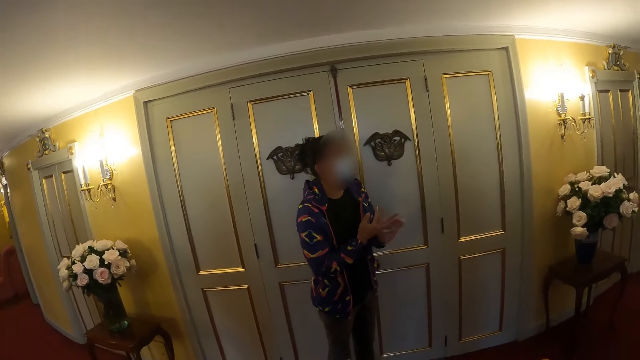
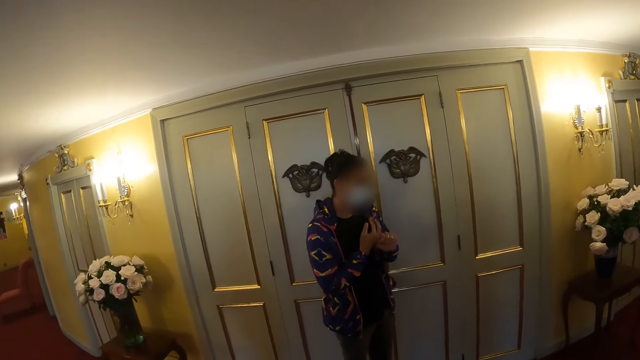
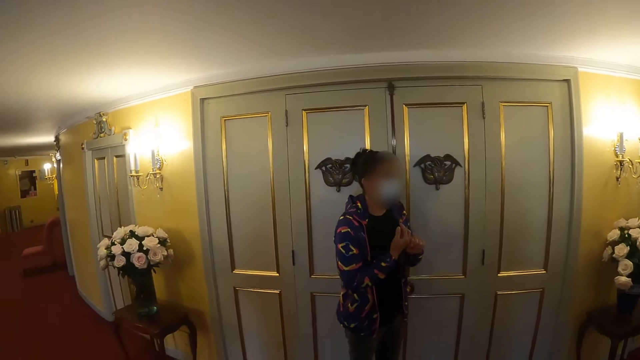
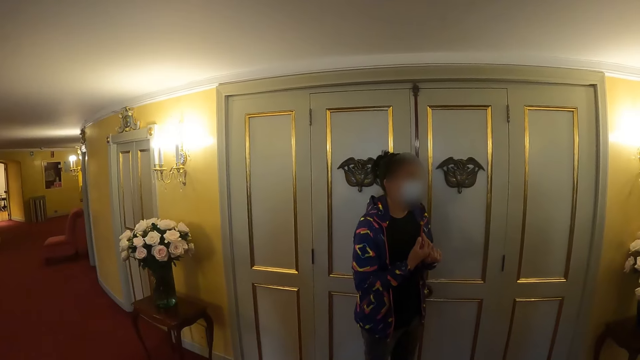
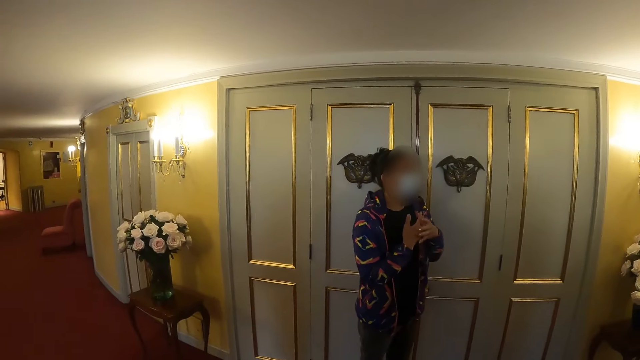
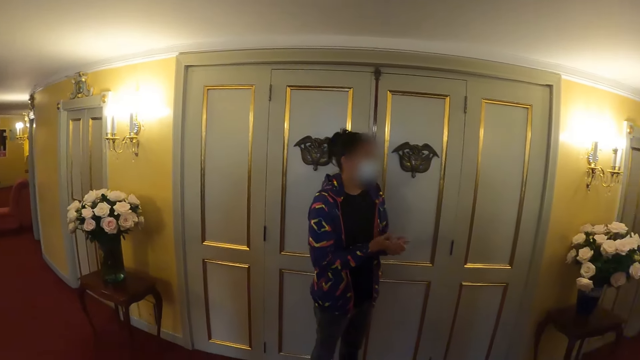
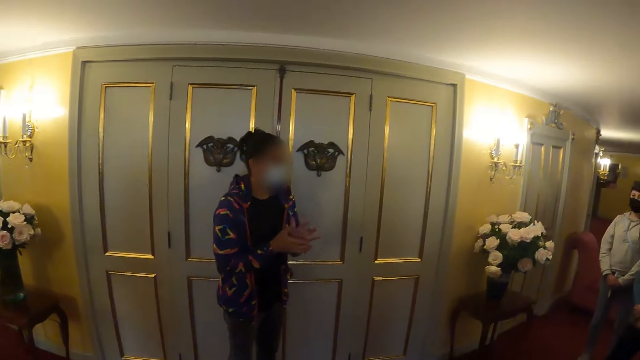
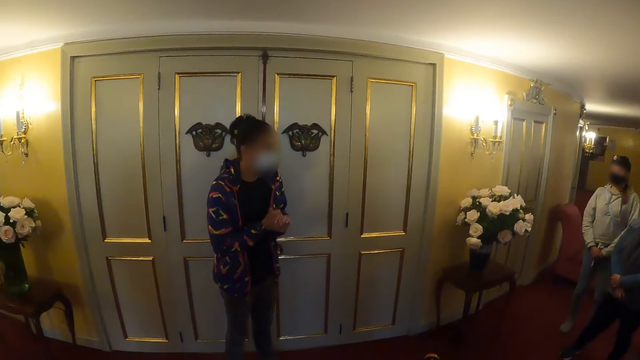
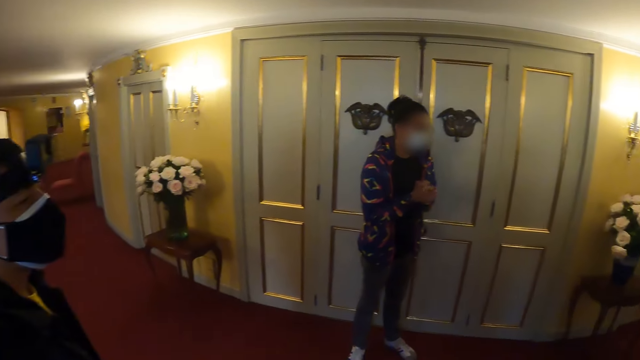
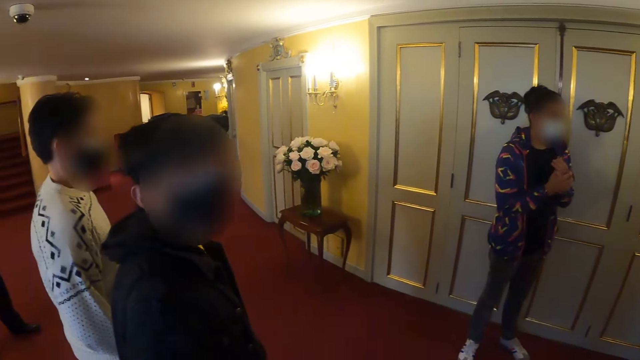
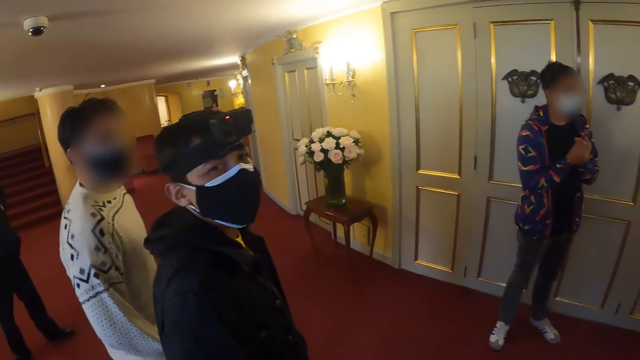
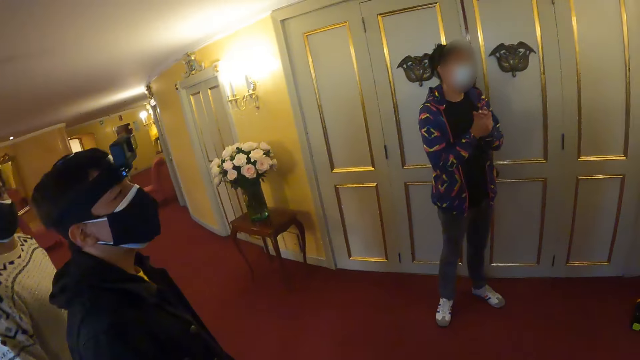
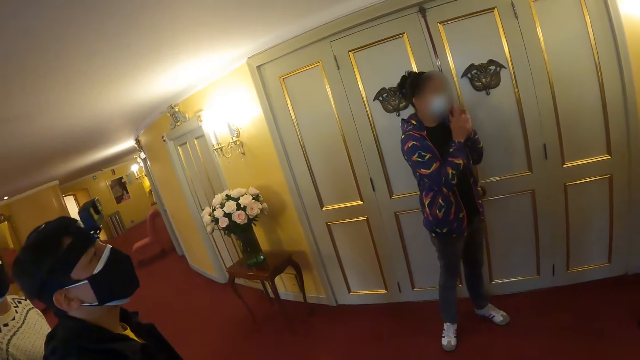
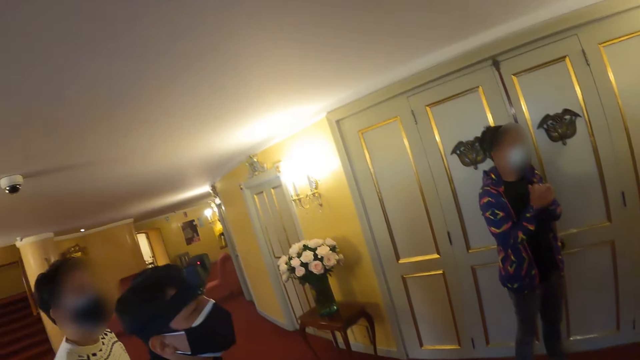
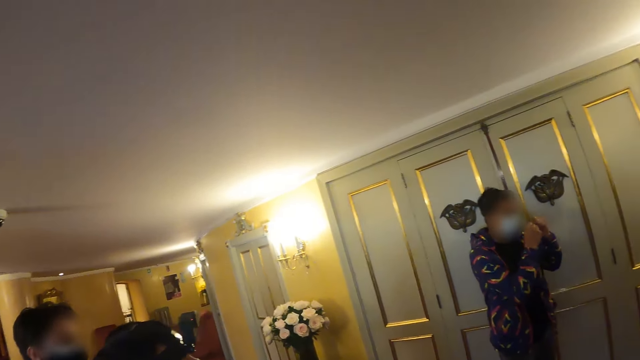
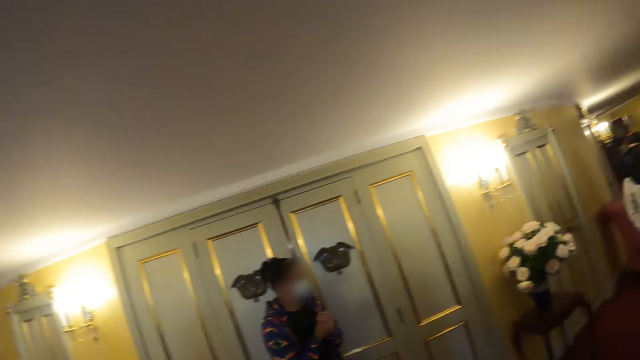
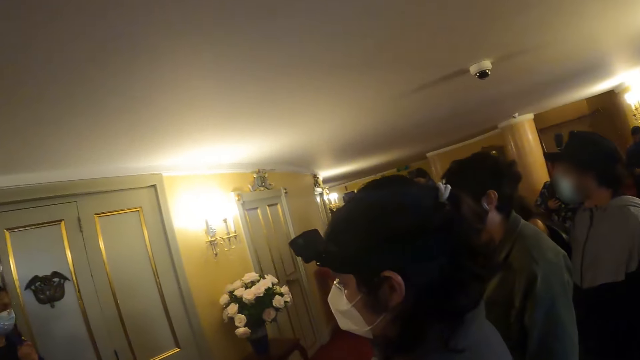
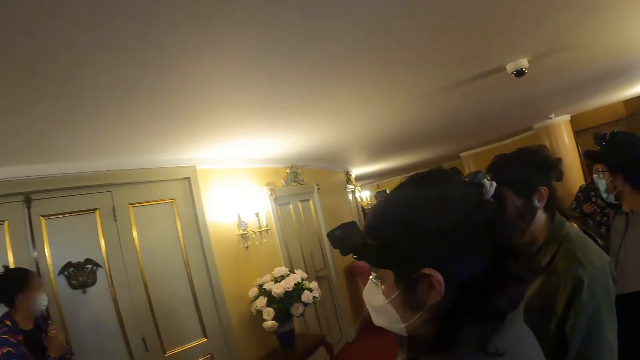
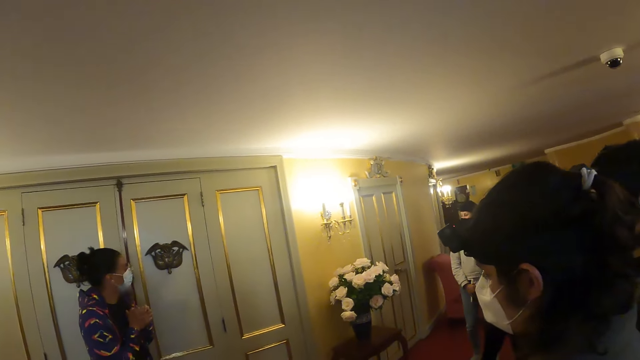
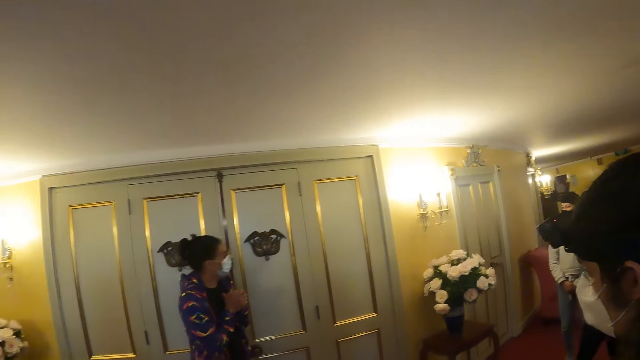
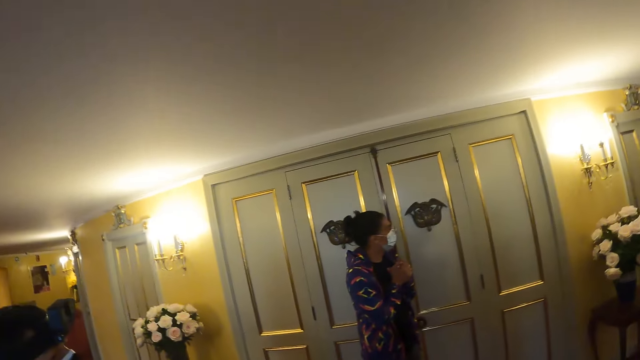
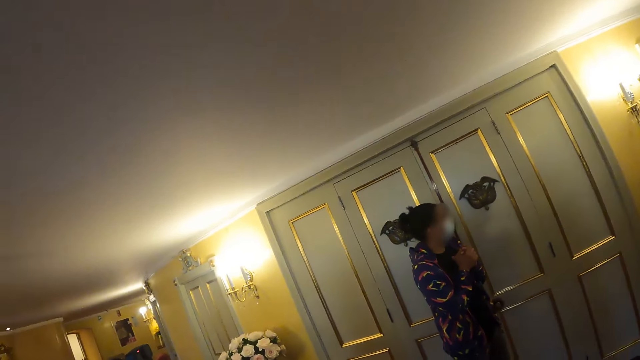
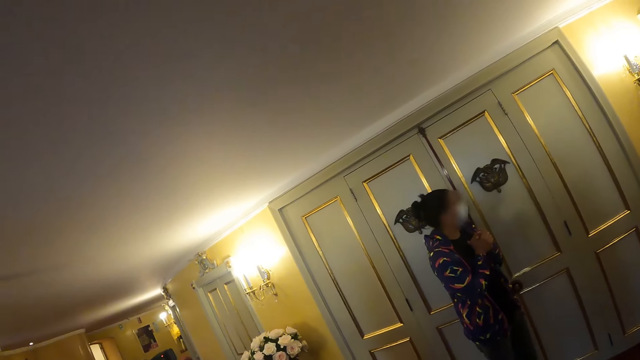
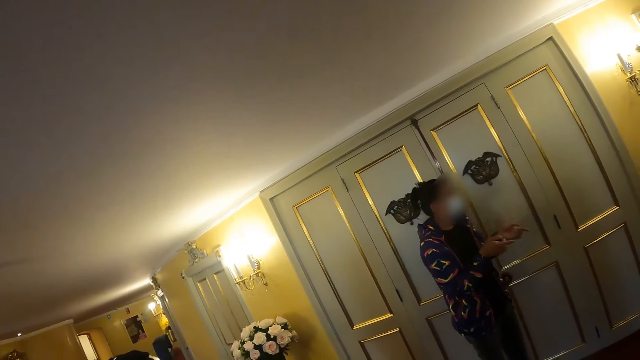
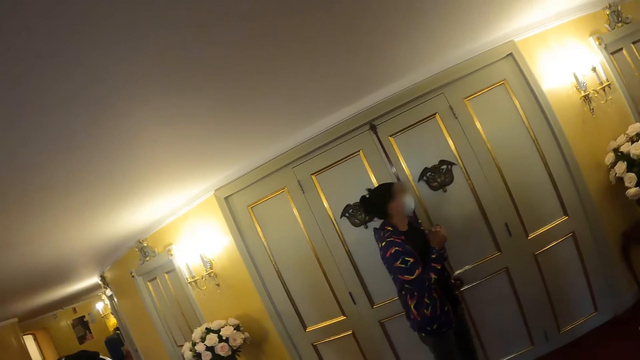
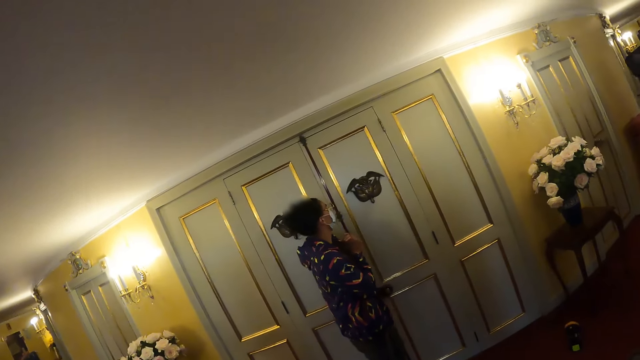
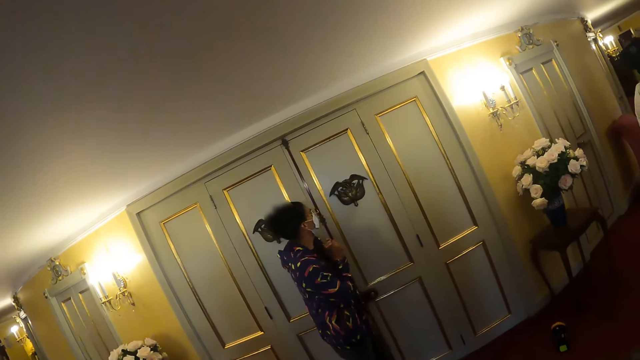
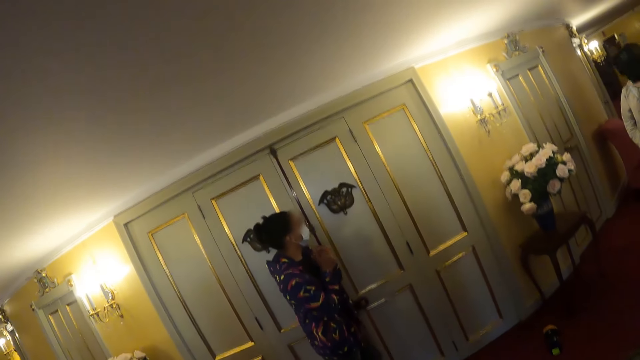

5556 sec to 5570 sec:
The camera wearer looks left. They interact with a man. They look around the hallway. They look right. They look forward.

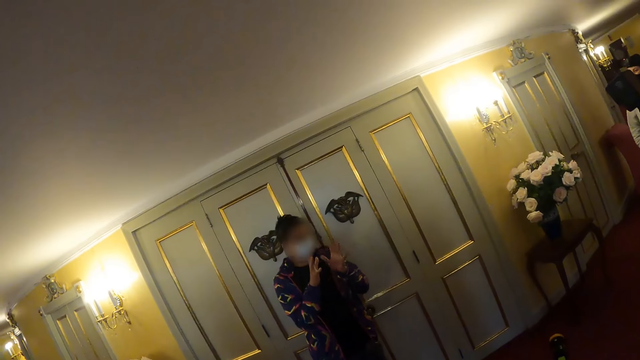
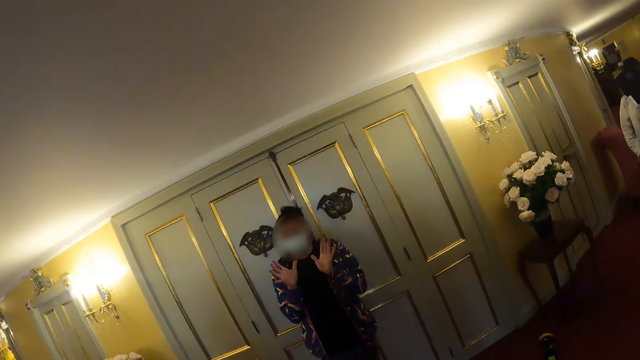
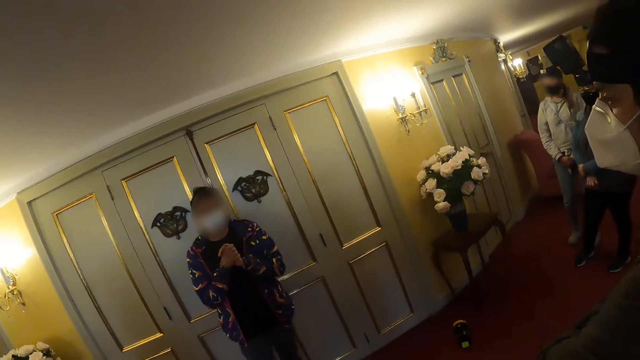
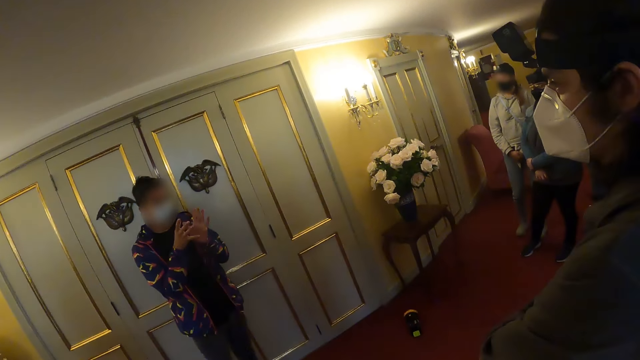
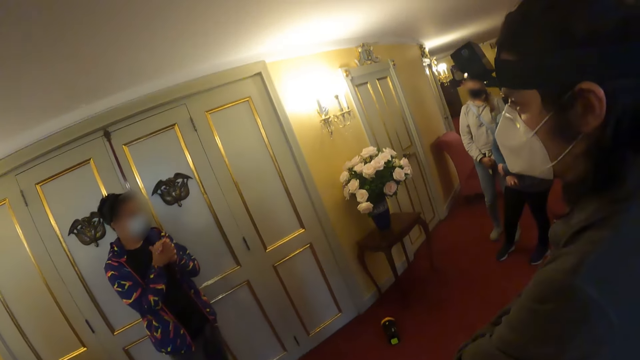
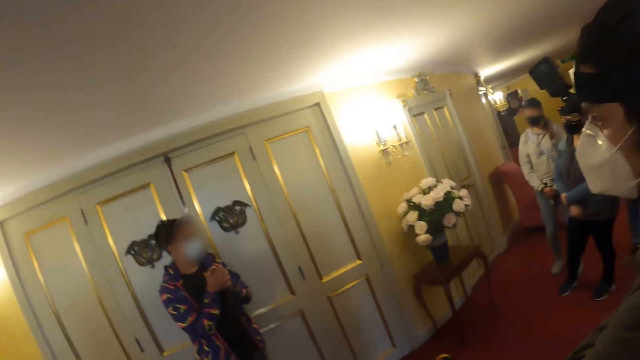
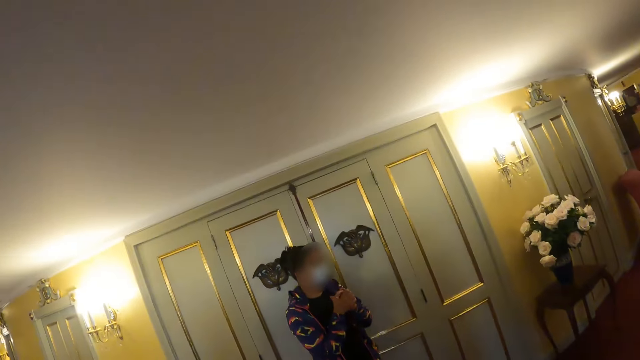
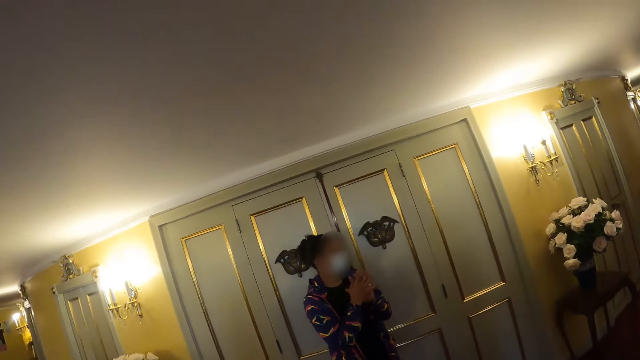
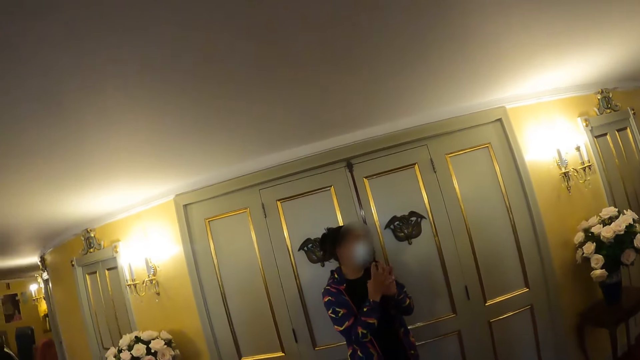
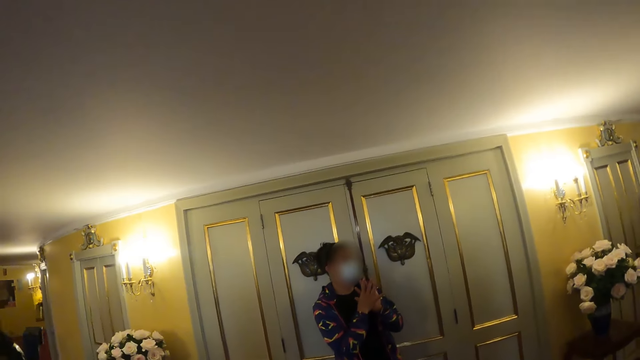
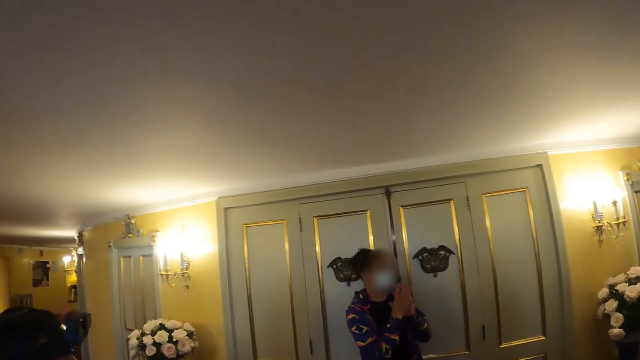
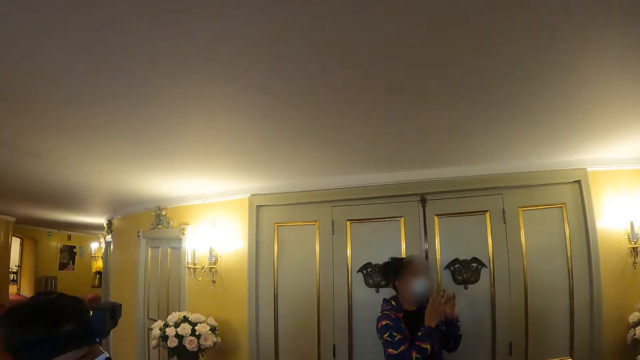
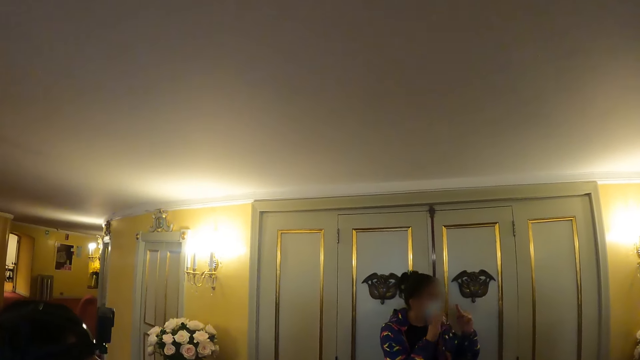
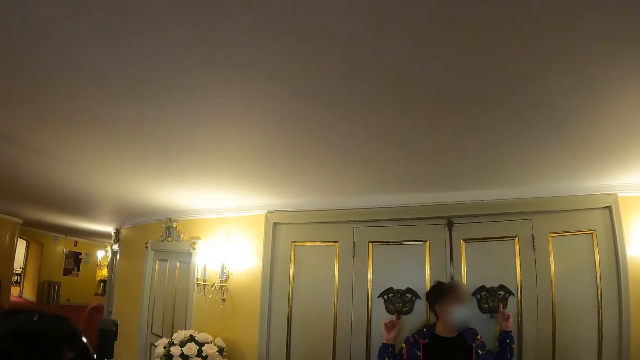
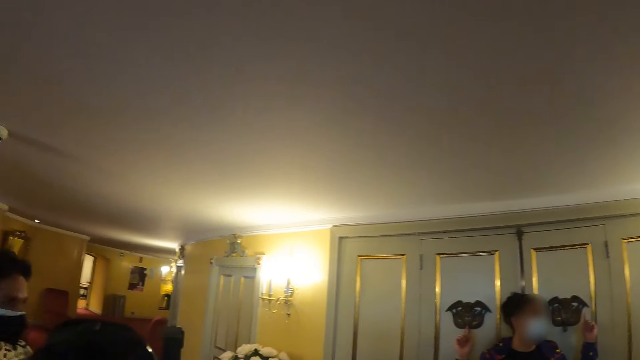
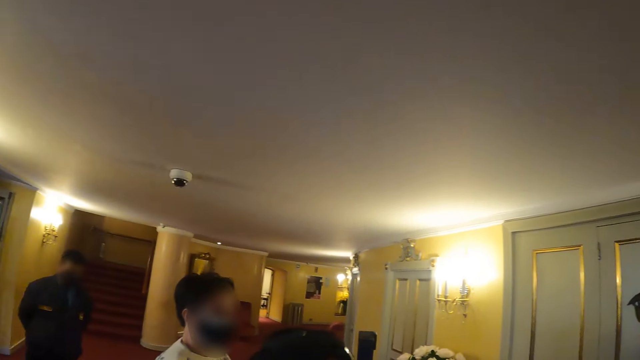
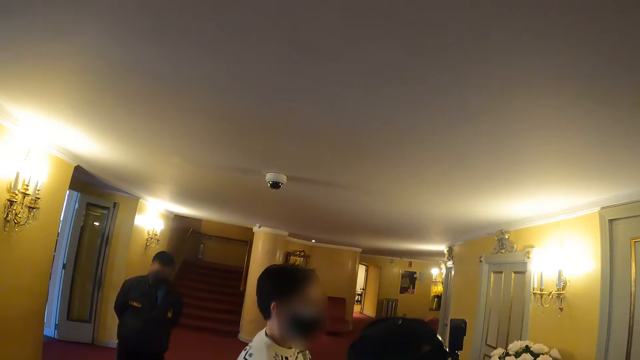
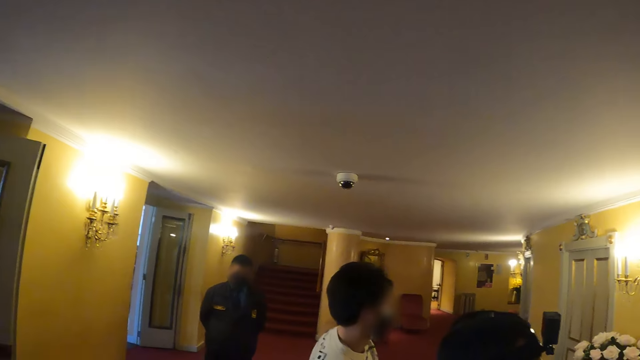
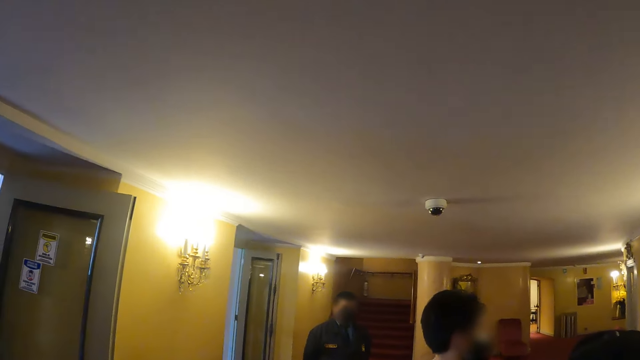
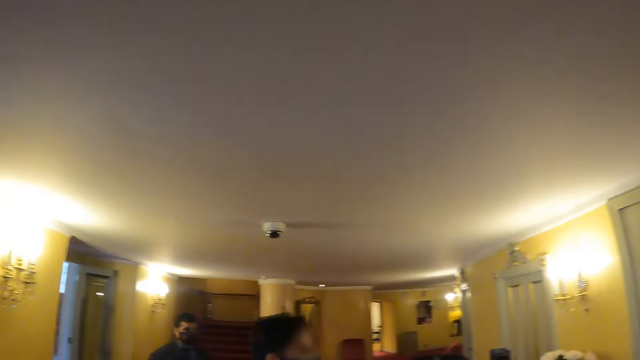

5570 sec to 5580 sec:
The camera wearer looks right. They look forward. They look left.
